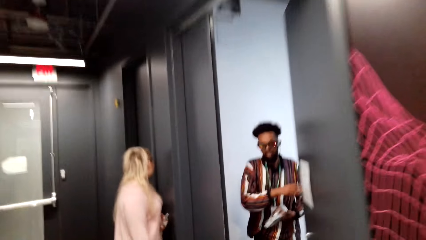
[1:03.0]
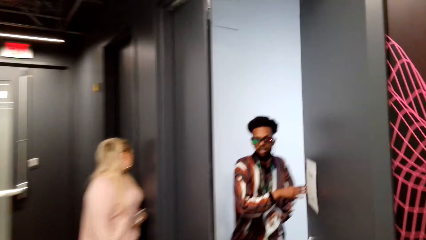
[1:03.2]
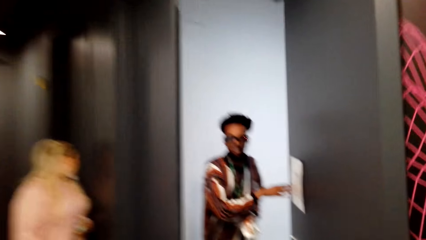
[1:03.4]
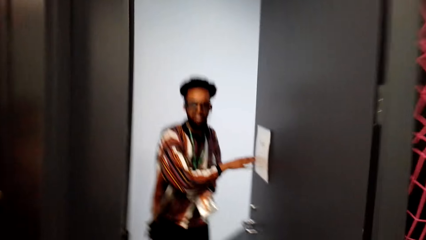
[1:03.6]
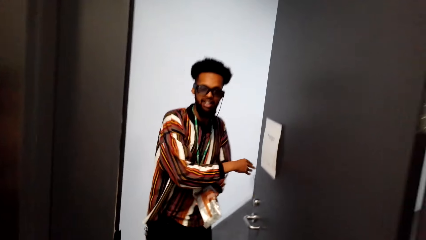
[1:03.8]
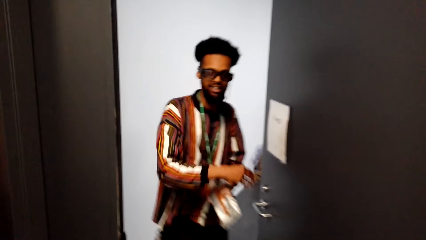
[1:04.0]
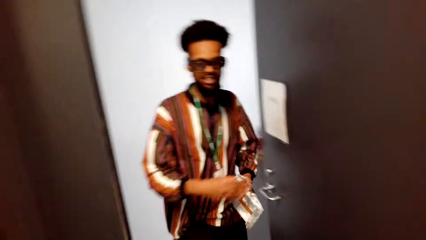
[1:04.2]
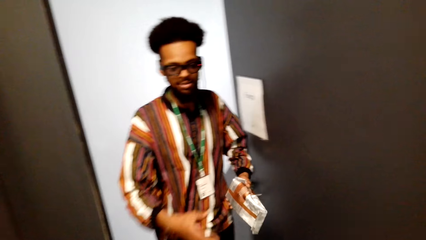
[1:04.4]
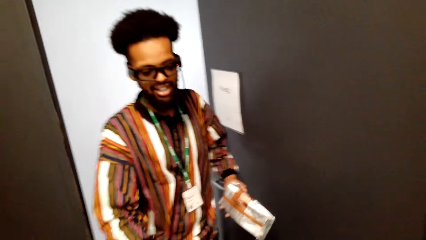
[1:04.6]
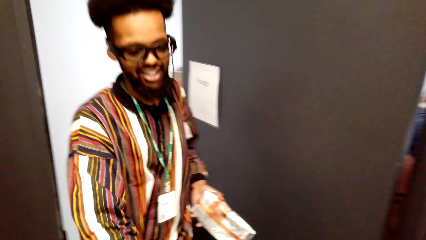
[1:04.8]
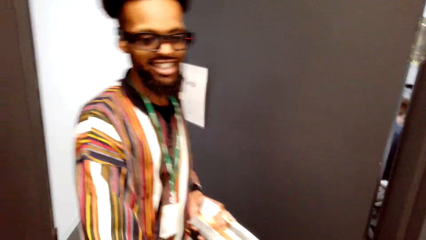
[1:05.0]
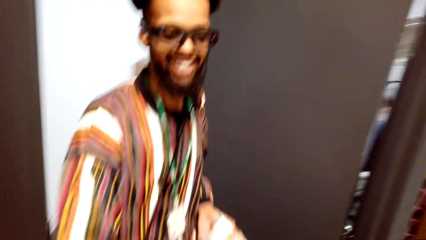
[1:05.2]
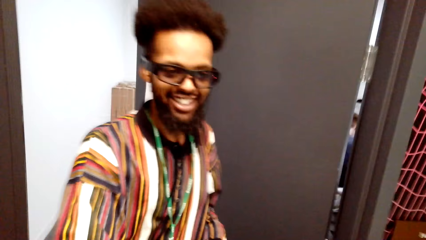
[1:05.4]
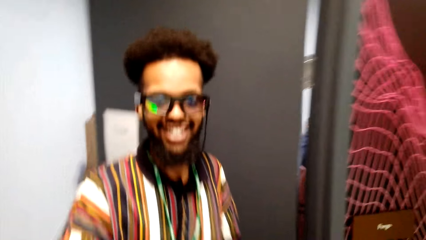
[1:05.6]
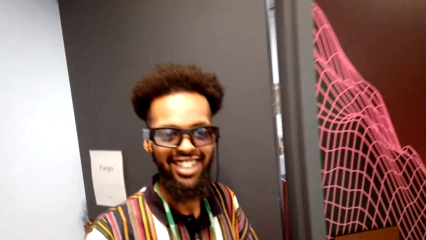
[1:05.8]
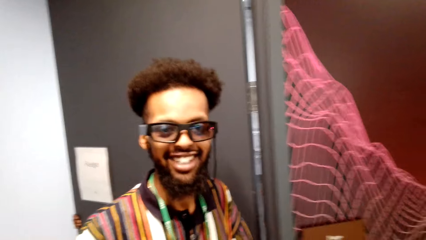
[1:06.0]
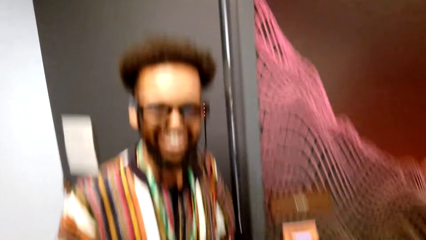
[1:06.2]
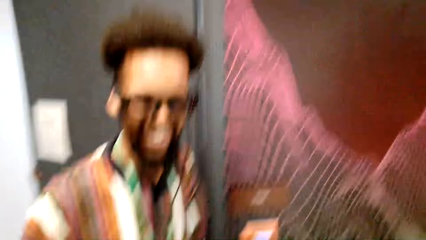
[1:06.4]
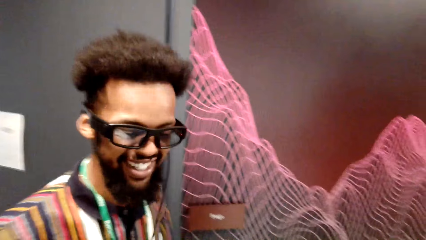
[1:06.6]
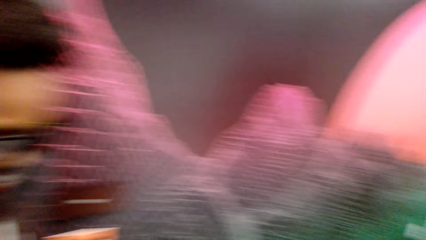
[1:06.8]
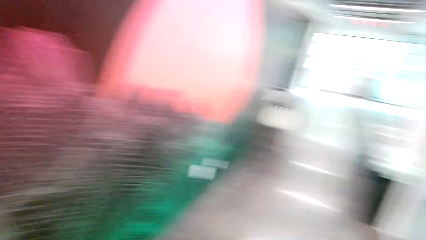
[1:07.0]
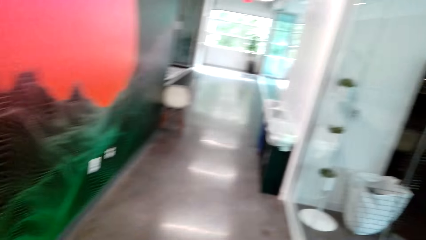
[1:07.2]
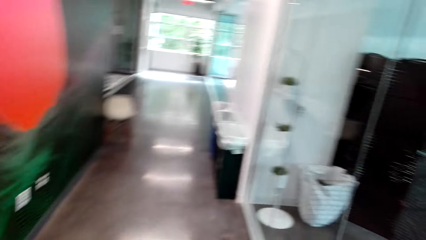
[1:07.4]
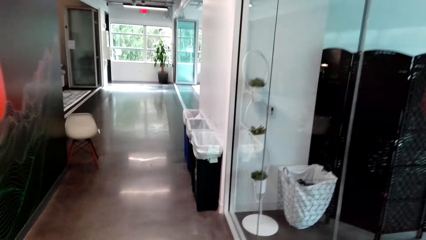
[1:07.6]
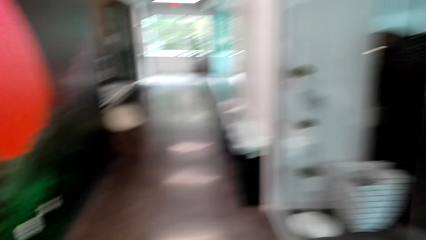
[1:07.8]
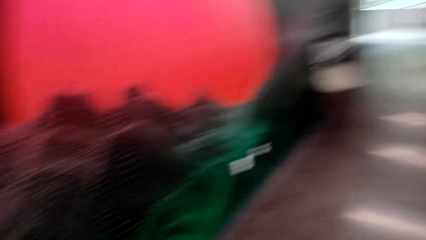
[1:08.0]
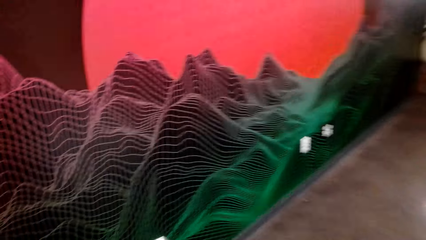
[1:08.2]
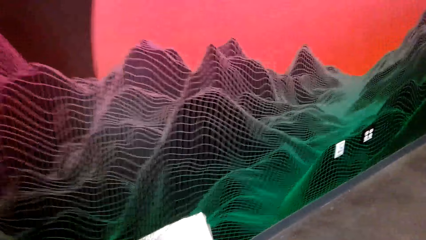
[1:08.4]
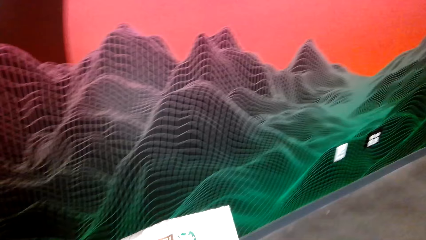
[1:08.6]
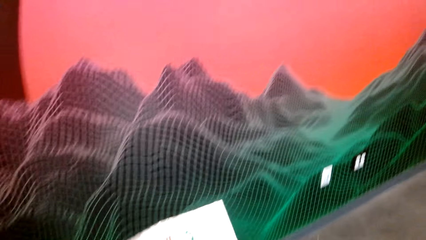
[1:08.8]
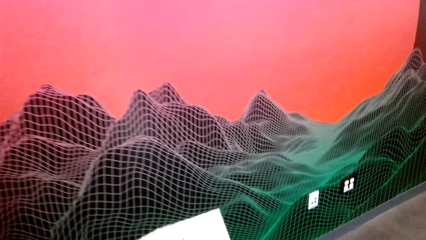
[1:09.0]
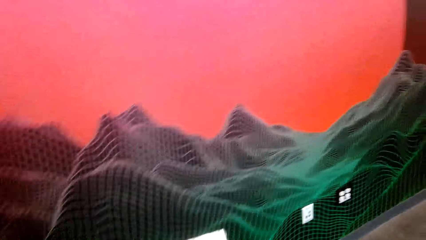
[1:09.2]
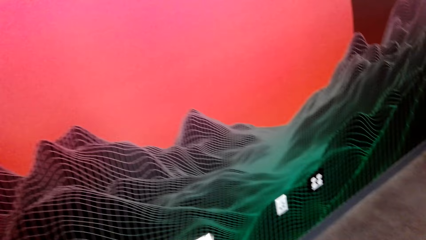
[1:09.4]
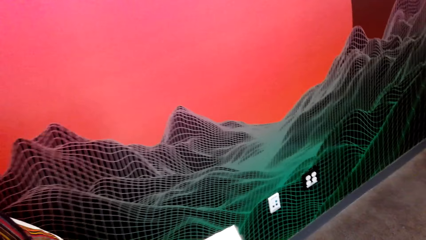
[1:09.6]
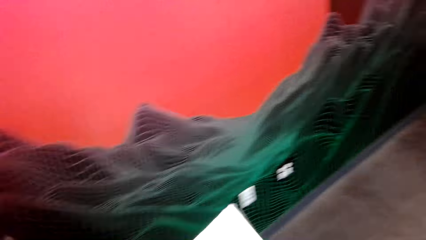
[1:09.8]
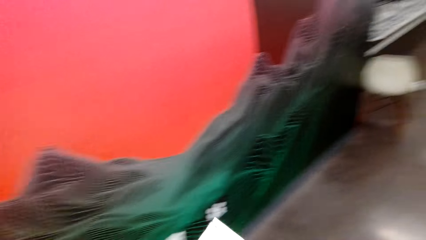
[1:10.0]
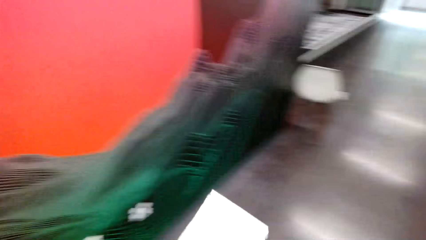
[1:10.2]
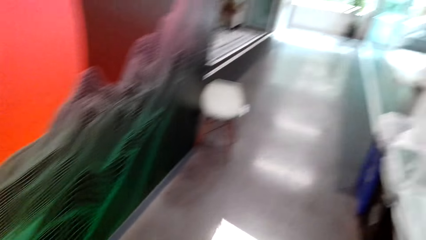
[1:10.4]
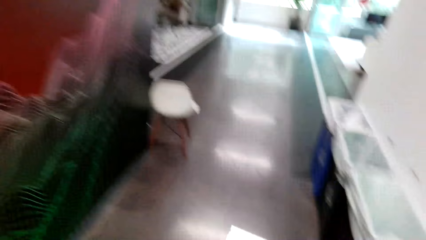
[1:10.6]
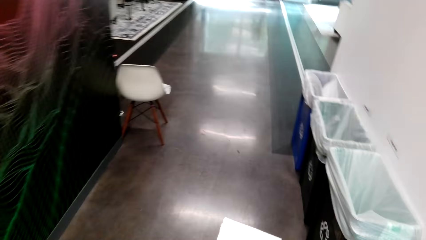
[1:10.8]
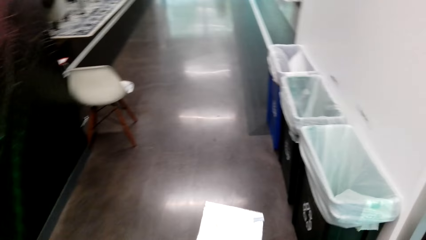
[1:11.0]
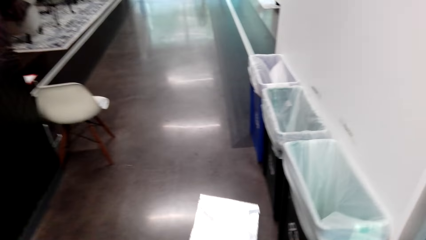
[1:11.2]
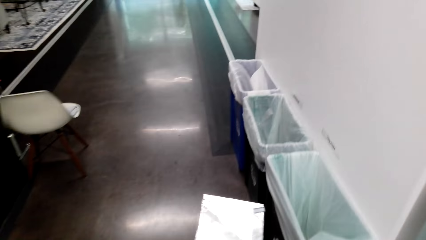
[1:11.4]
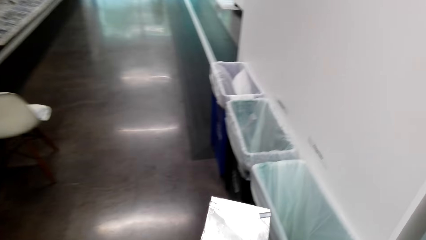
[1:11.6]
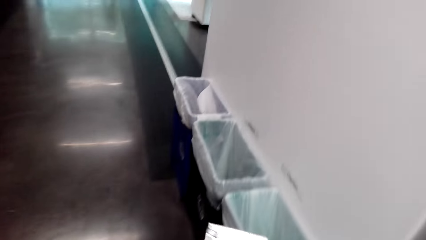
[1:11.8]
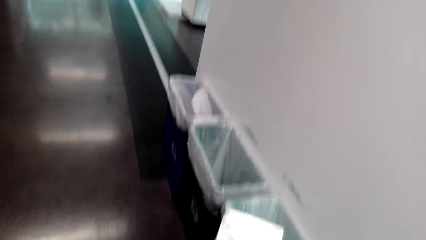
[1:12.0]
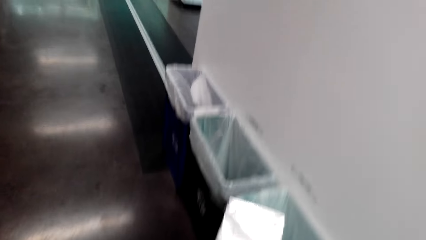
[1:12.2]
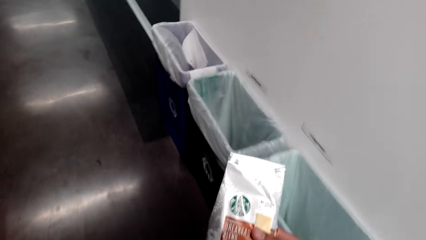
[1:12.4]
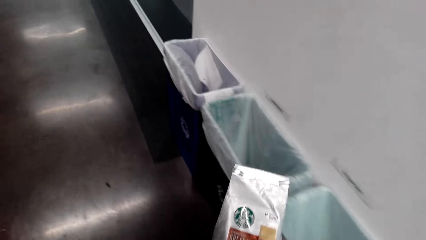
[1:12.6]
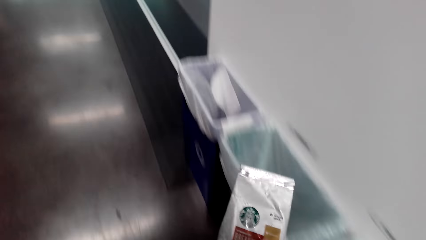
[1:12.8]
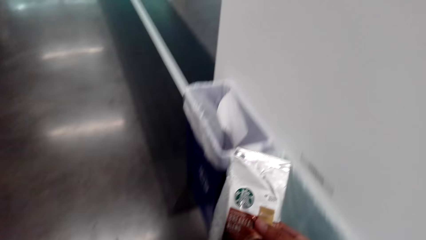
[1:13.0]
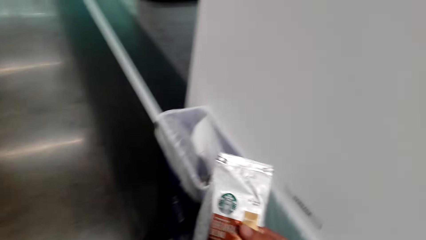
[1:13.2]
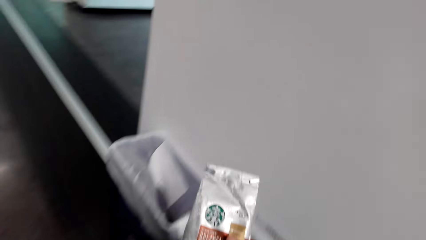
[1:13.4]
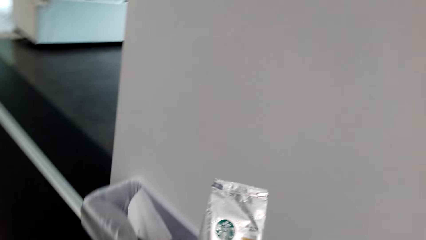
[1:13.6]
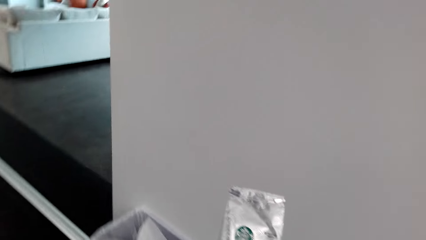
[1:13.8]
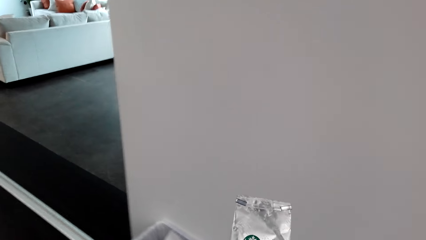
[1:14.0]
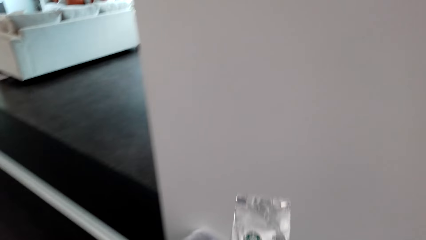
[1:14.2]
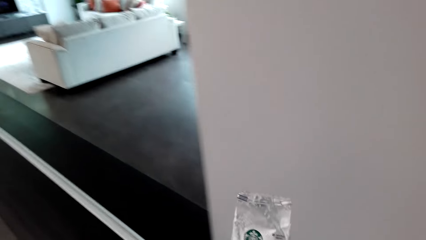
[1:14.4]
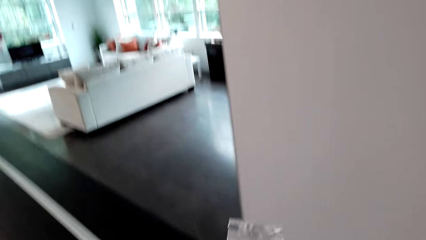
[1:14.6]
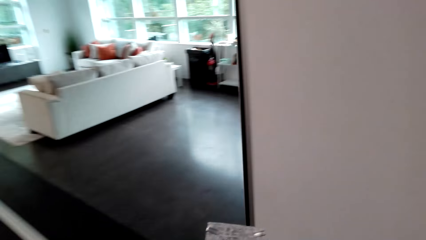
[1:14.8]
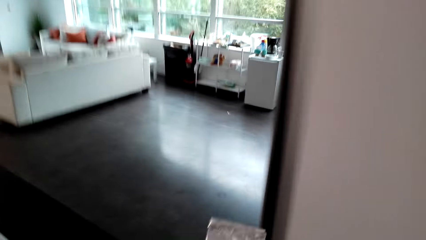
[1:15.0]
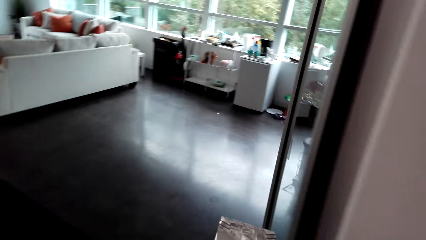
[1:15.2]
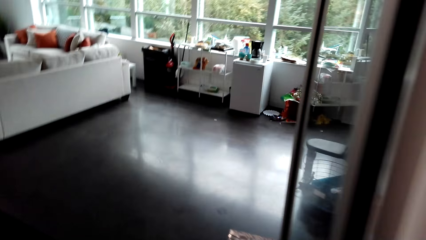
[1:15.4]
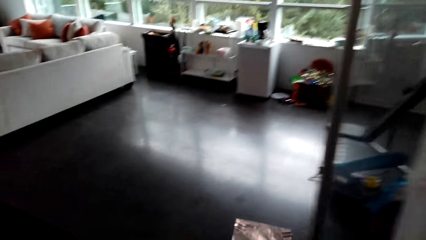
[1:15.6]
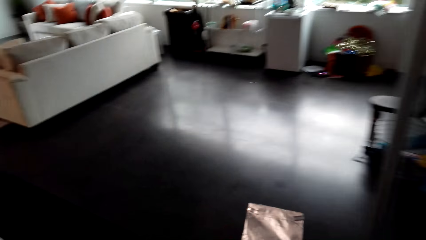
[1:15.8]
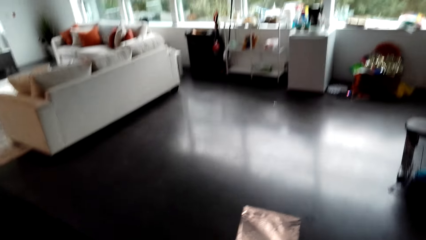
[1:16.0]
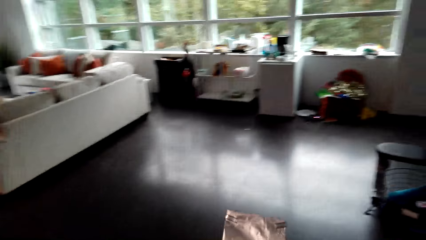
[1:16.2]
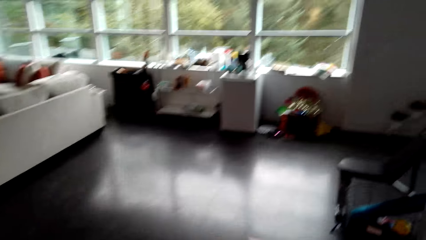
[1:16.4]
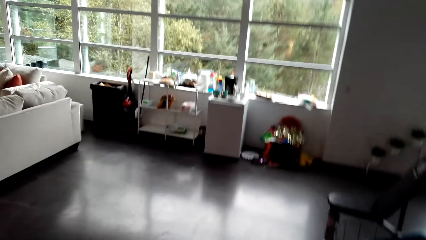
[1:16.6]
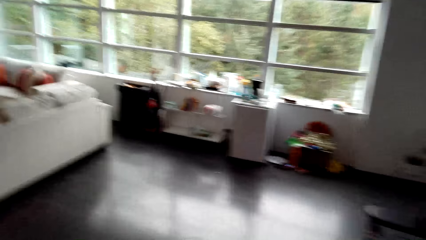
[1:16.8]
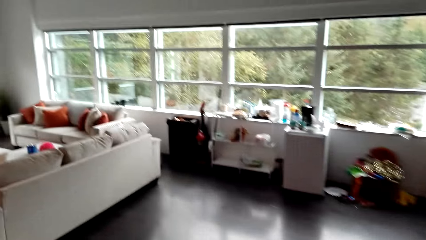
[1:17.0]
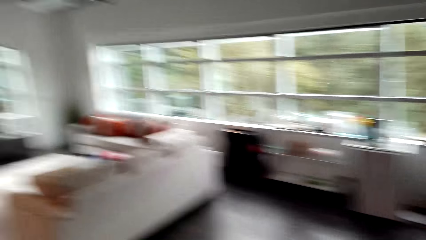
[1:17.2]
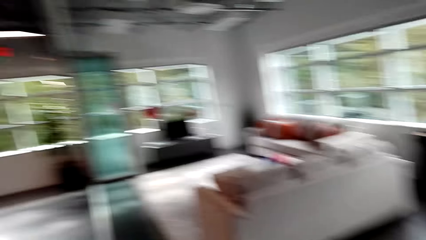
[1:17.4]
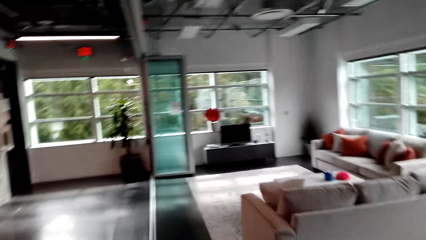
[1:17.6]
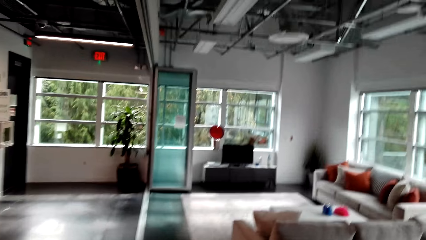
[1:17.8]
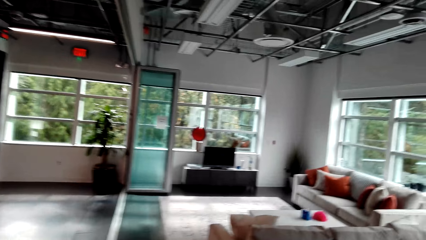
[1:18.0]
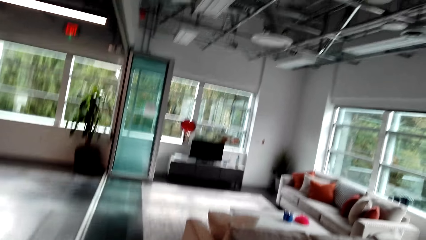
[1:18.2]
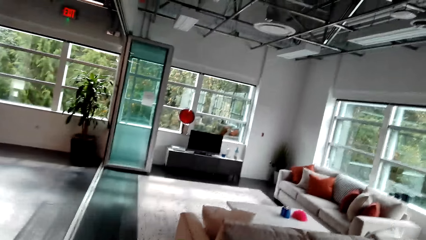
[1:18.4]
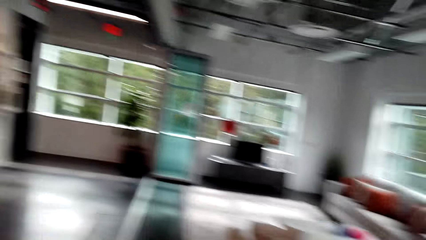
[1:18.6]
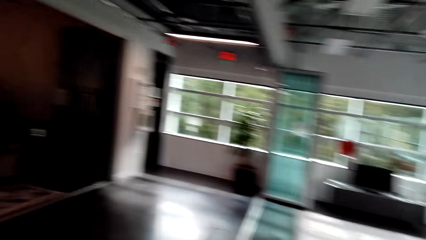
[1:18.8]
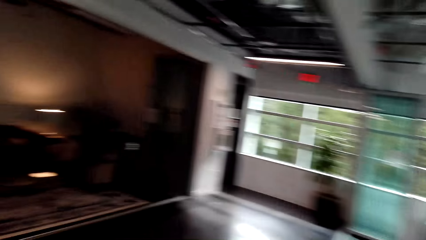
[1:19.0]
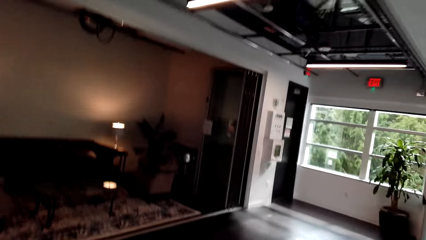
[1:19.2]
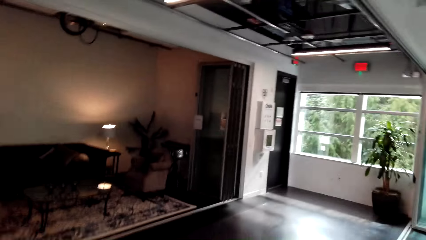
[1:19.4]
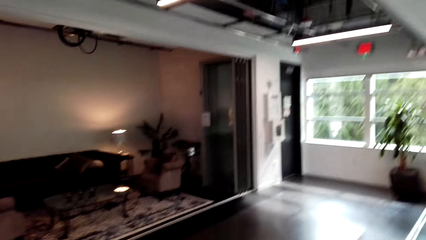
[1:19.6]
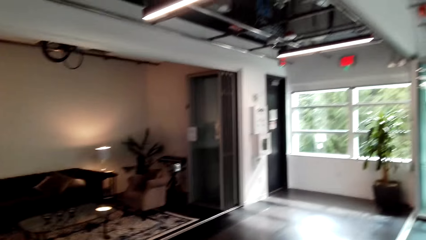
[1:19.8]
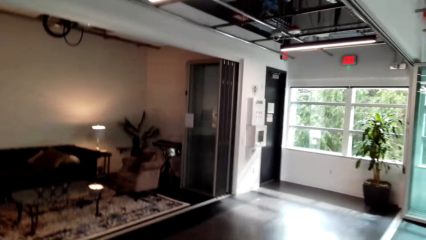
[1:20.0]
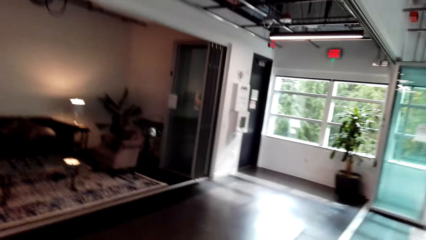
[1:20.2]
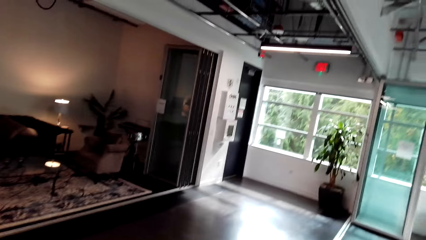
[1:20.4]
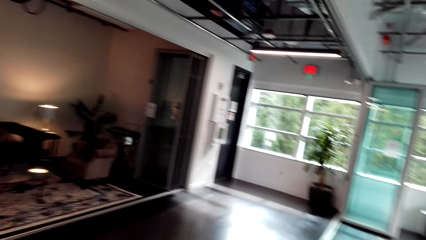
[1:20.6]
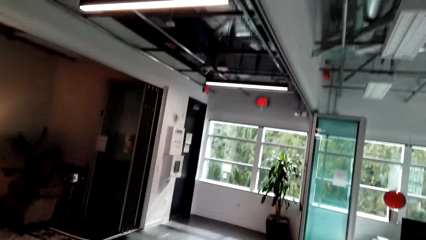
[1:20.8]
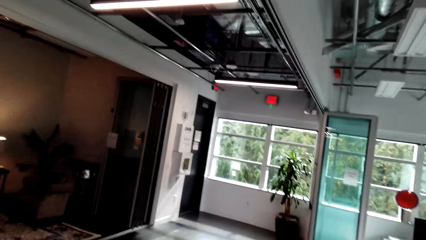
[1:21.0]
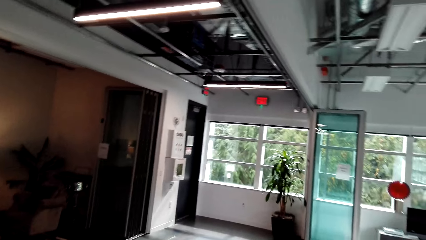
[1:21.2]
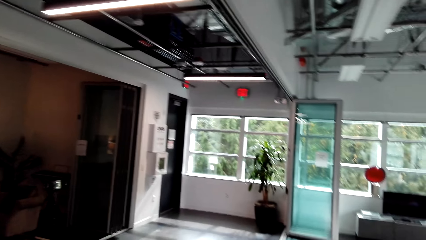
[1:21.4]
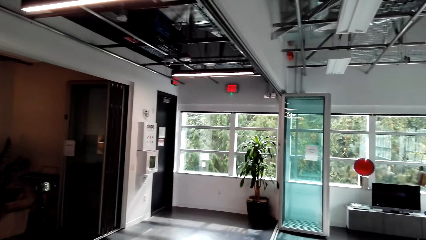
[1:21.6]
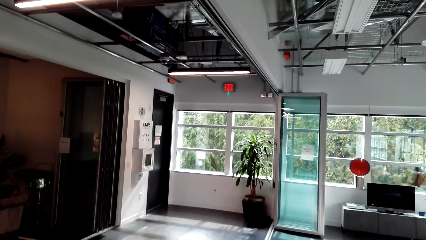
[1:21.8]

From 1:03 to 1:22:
The camera wearer speaks. A man speaks and extends an arm. The camera wearer speaks. The man speaks. The camera wearer turns. They watch the background. They speak. The man laughs. The man speaks. The camera wearer speaks.
